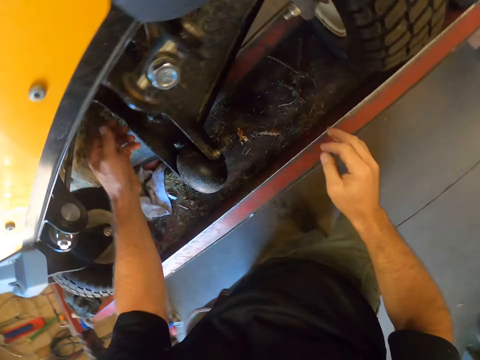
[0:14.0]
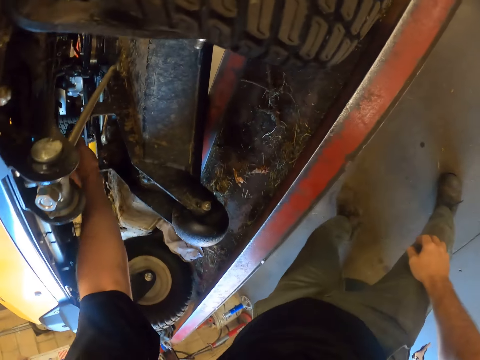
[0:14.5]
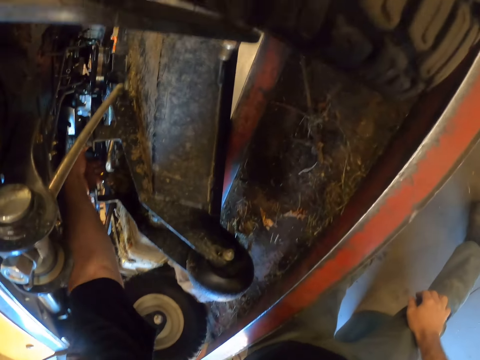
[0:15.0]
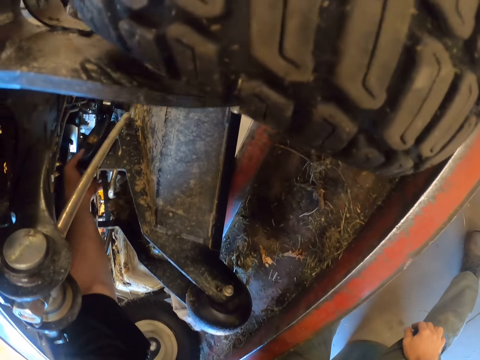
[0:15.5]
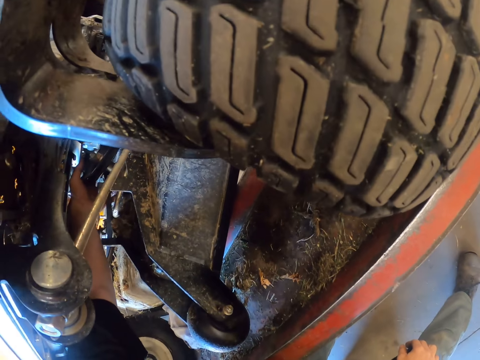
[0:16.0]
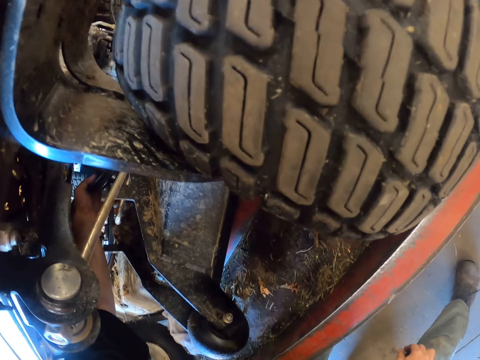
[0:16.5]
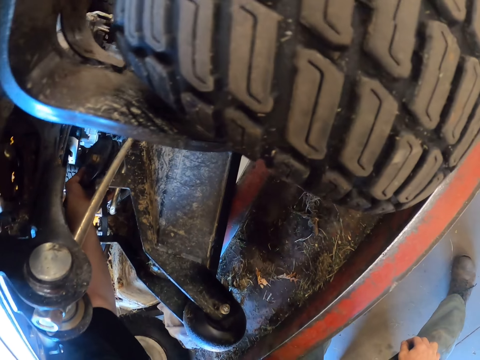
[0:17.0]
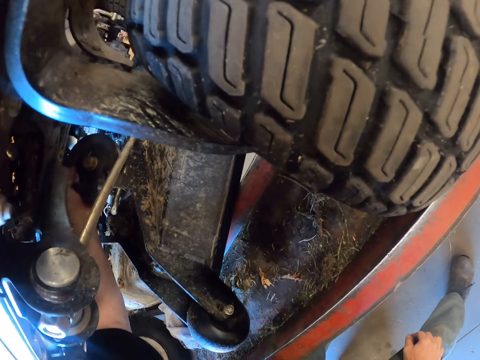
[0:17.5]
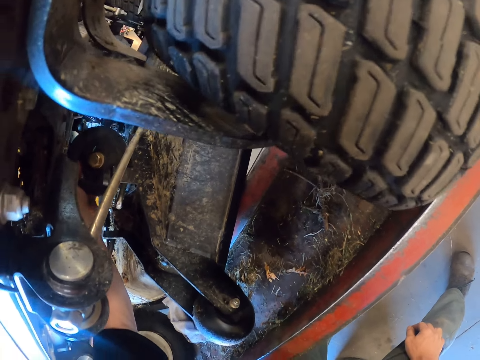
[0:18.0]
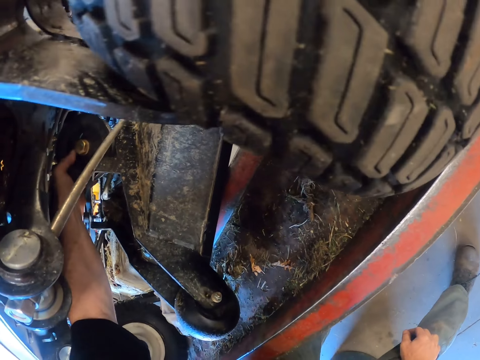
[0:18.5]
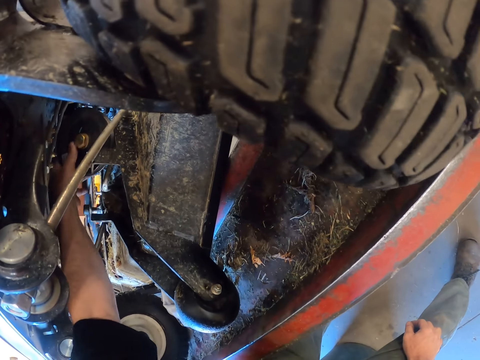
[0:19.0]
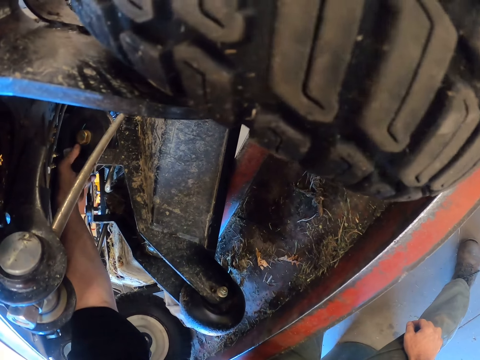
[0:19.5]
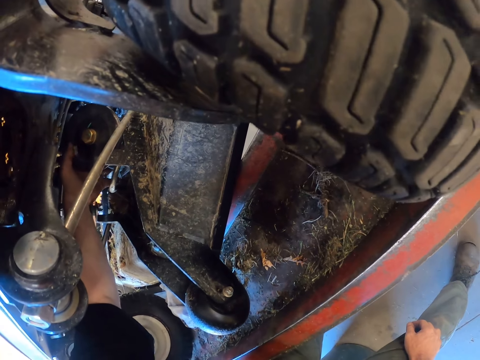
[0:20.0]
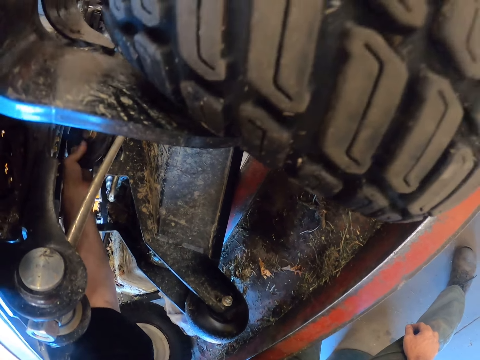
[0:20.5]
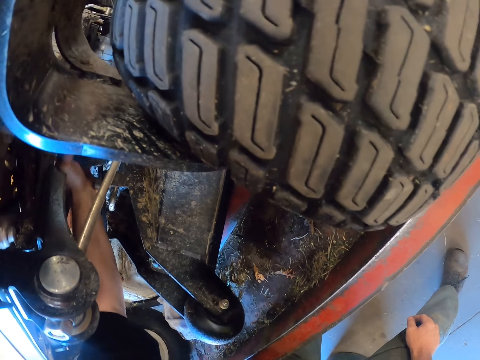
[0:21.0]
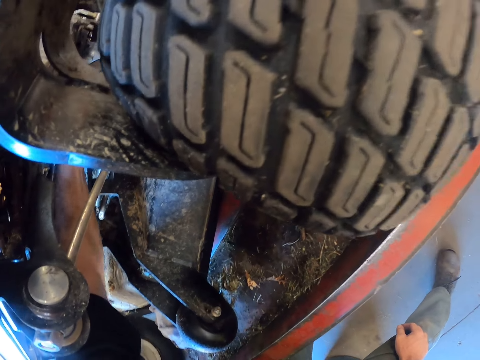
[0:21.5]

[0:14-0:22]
The camera wearer takes a rotary from the lawn mower with his left hand.

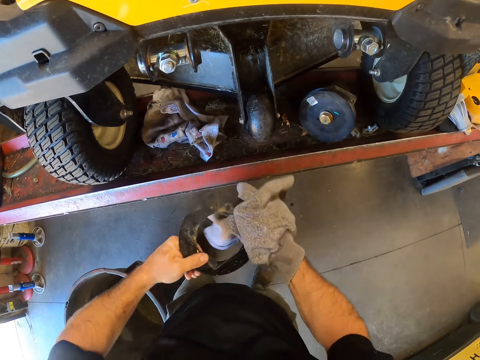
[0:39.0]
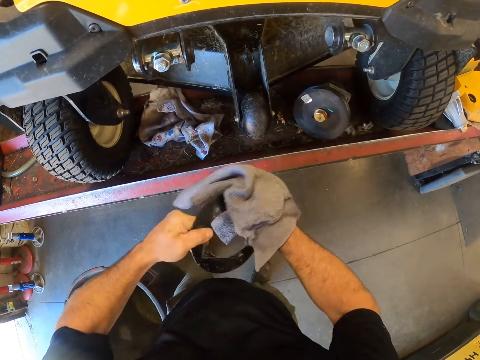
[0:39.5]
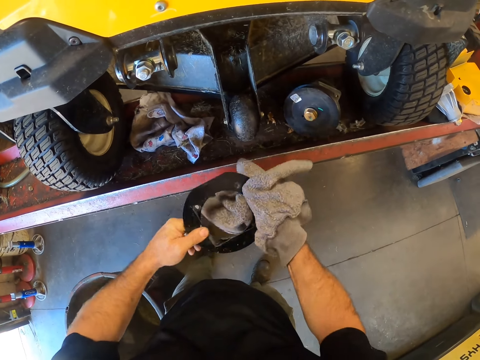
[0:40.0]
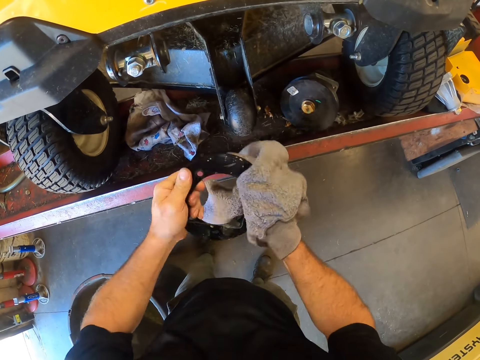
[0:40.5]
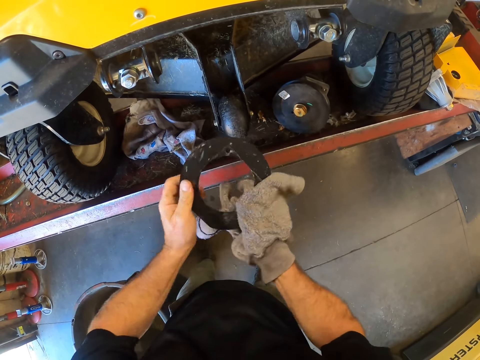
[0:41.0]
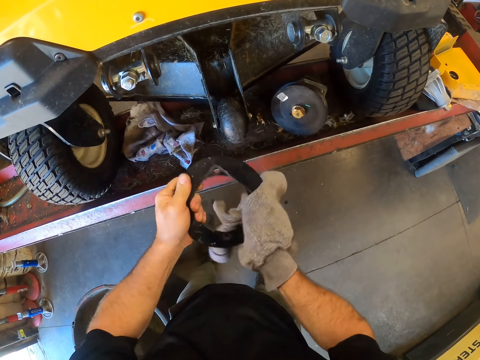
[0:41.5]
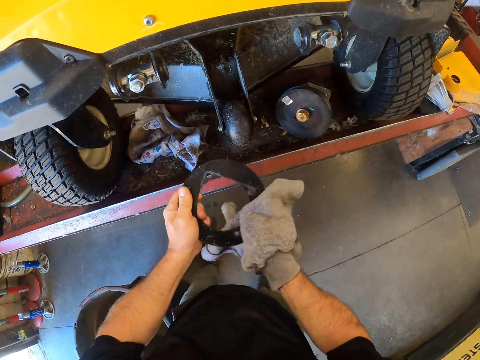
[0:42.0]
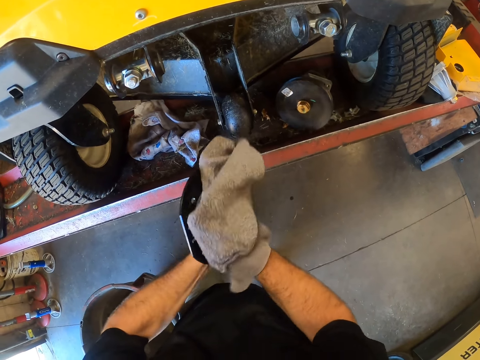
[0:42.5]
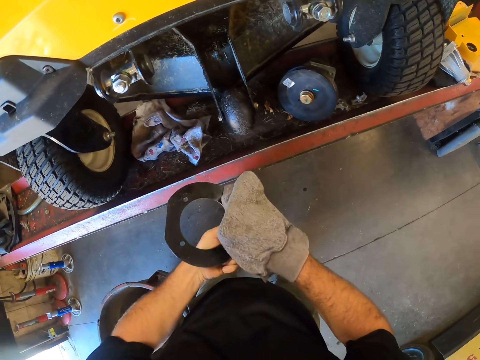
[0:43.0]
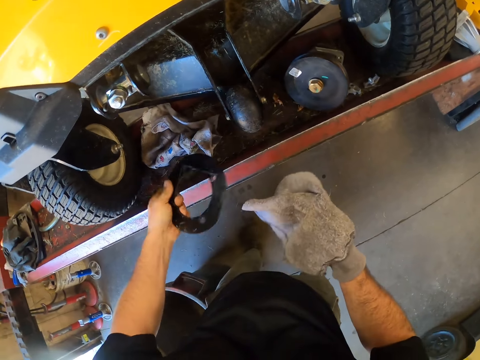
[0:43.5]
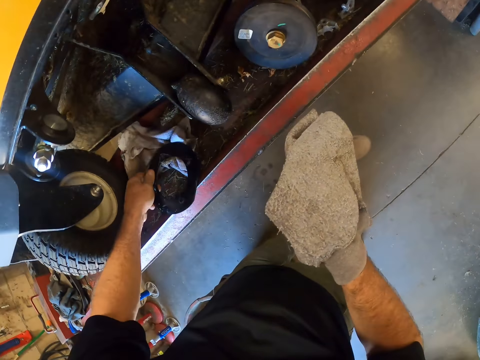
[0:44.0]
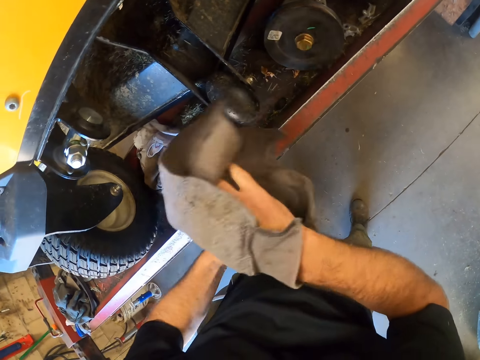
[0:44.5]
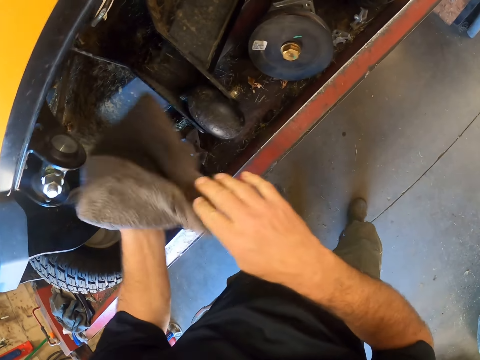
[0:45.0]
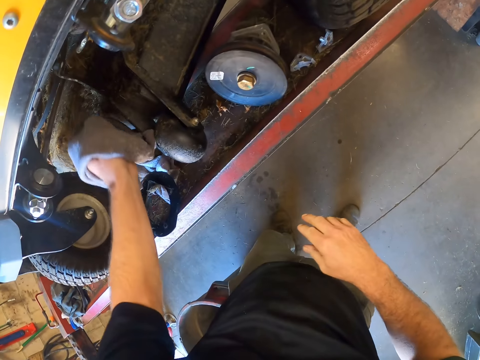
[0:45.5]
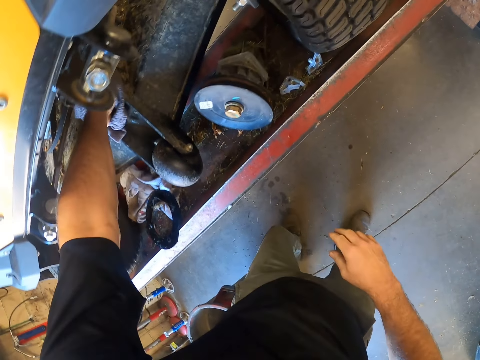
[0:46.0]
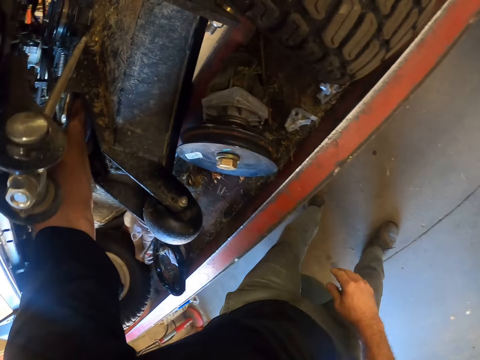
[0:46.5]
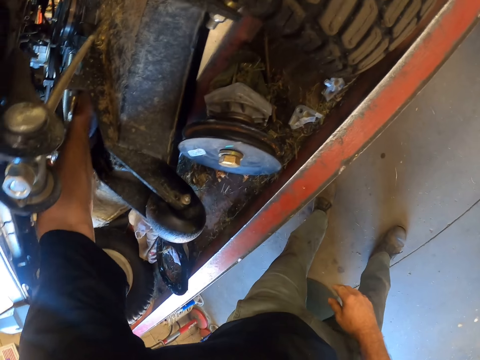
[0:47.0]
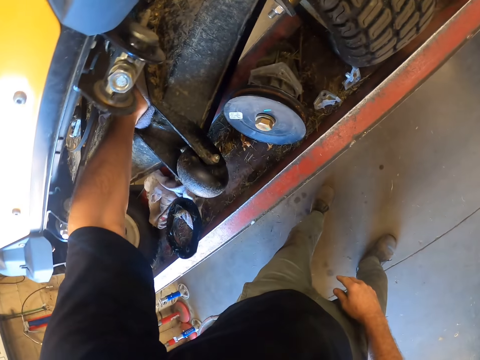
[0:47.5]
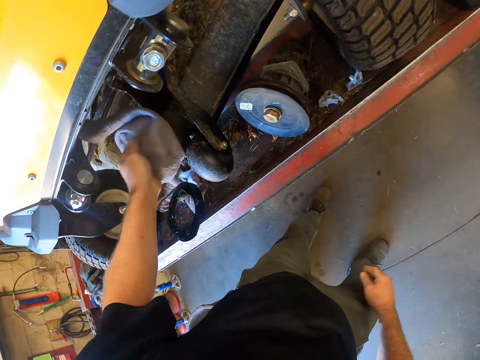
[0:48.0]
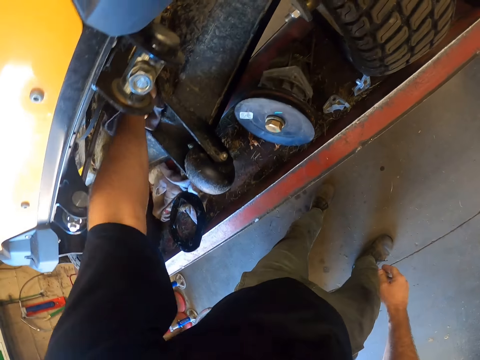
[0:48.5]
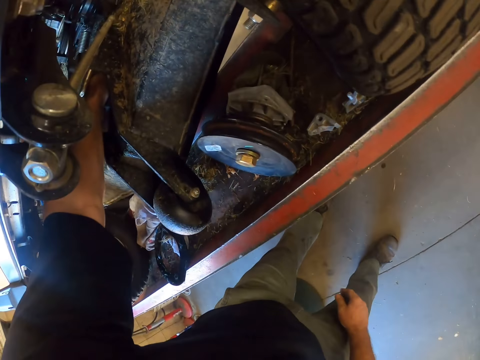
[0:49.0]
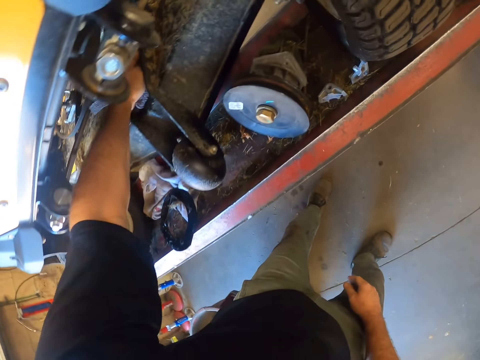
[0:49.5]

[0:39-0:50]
The camera wearer wipes something. They put down something. They wipe the lawn mower.

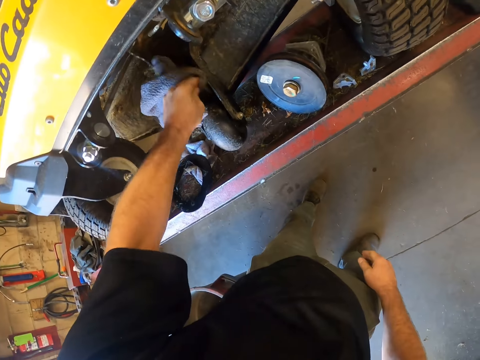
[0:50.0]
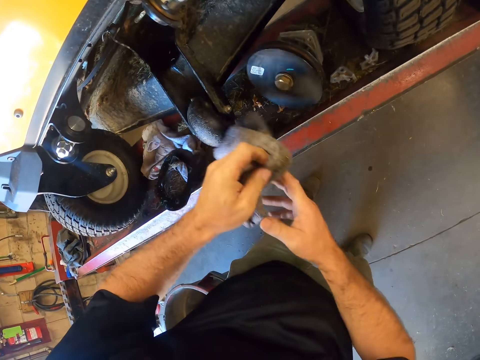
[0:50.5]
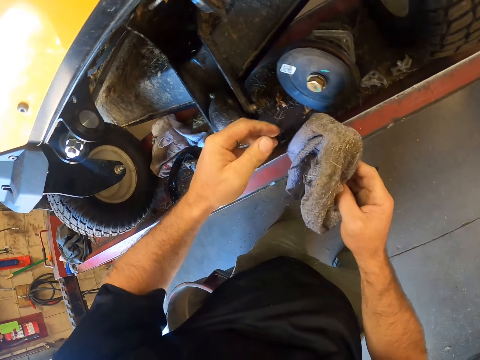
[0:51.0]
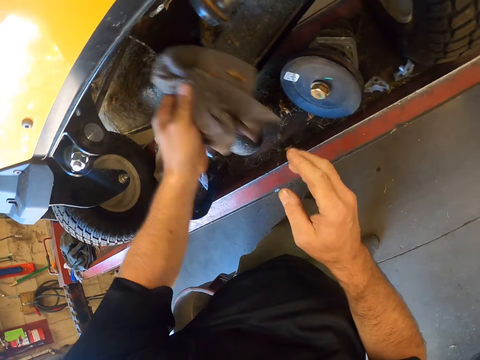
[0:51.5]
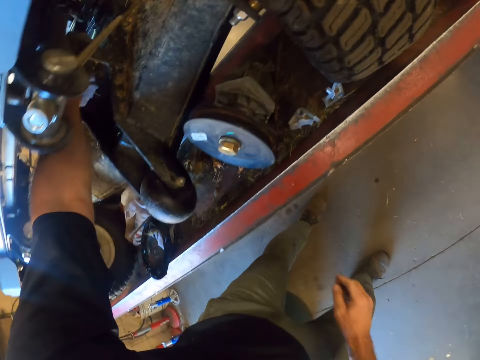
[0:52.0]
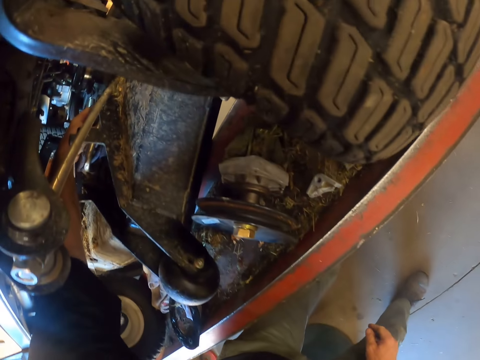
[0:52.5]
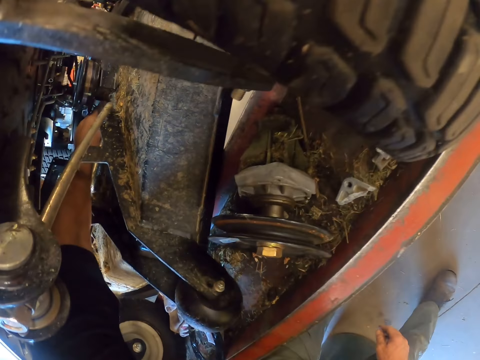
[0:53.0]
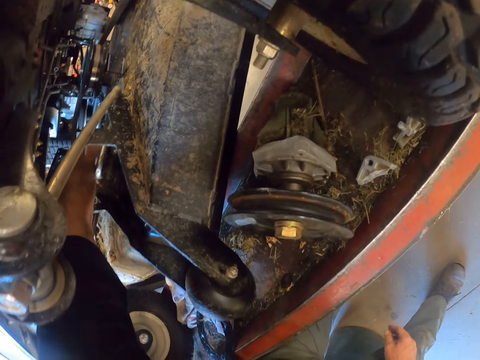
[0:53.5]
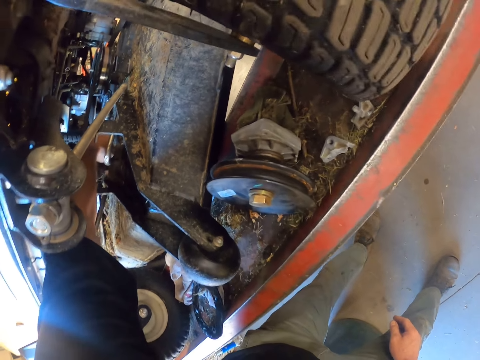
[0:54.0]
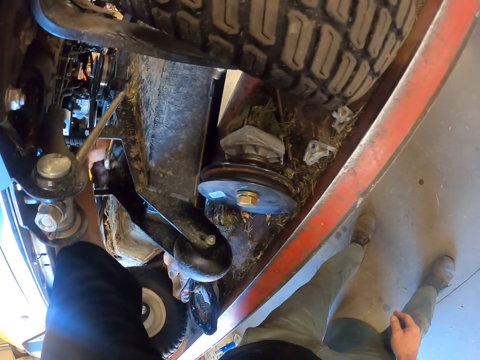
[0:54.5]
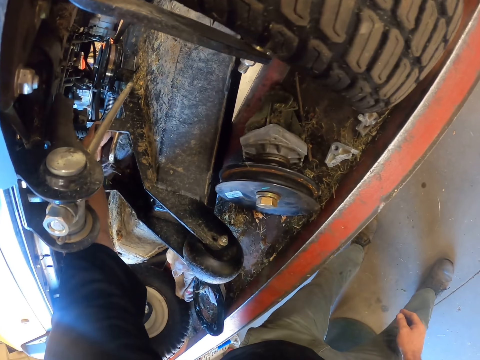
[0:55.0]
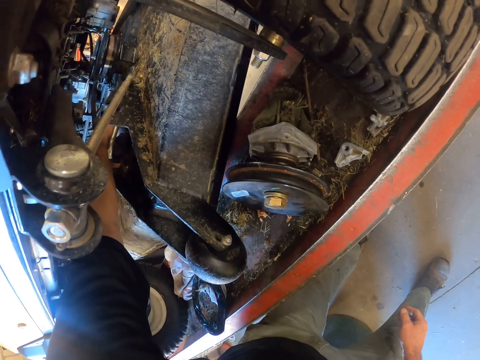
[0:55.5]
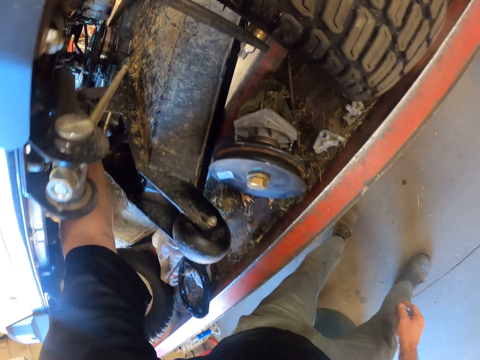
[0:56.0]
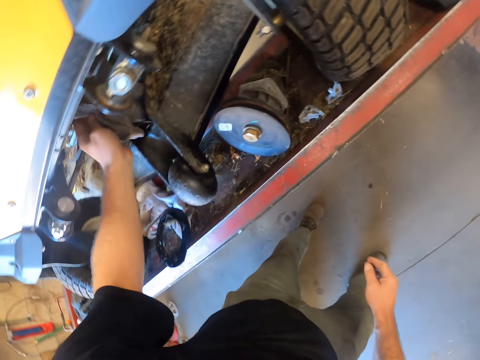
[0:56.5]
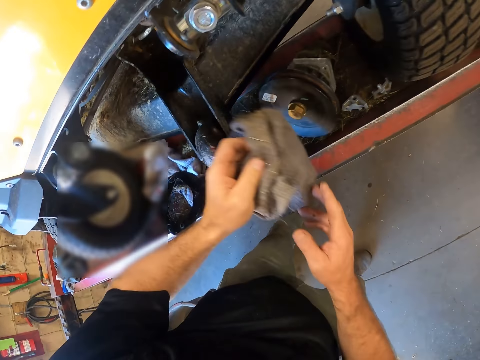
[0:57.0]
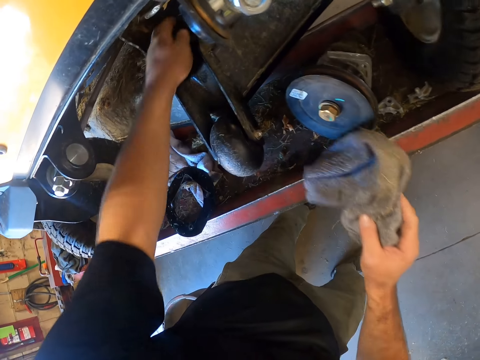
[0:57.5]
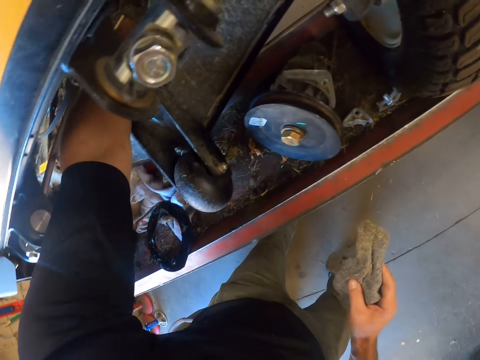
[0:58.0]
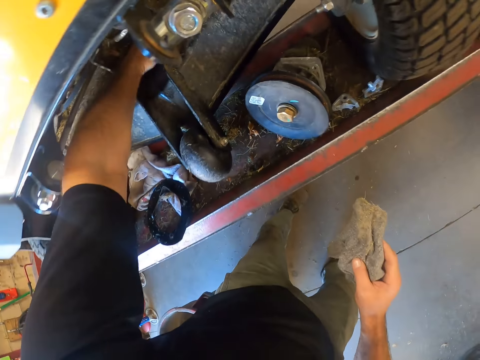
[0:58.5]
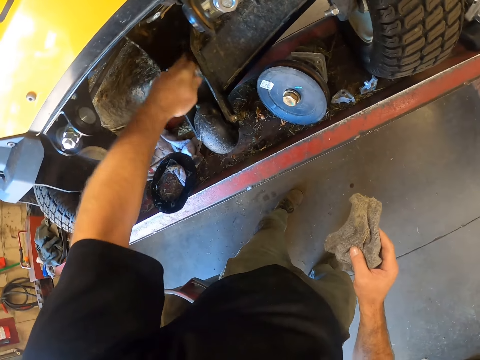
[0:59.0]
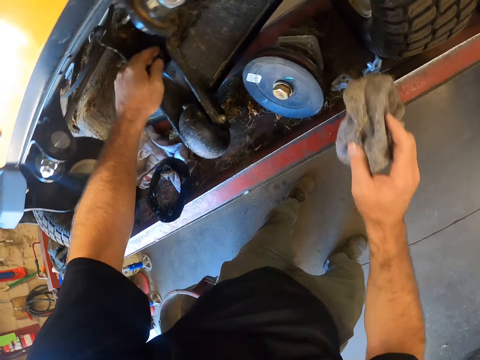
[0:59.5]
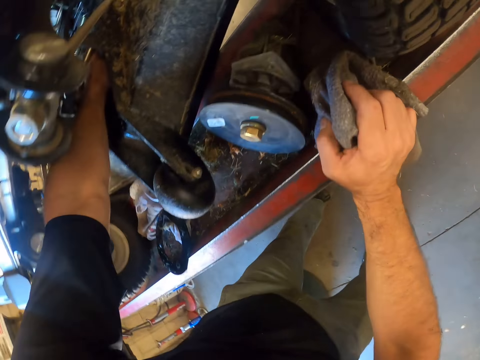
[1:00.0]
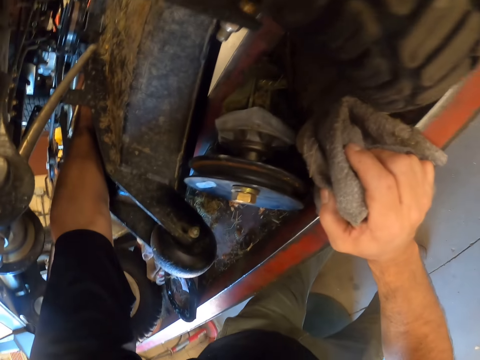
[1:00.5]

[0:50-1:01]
The camera wearer holds something.
